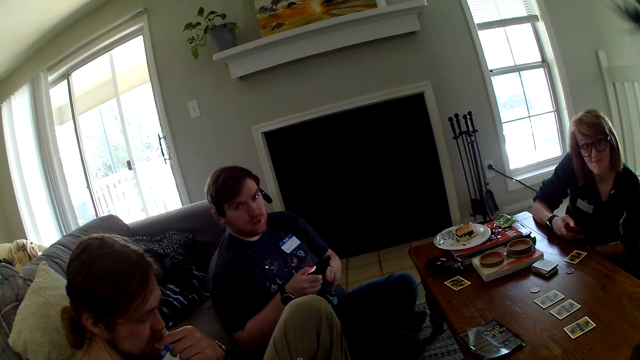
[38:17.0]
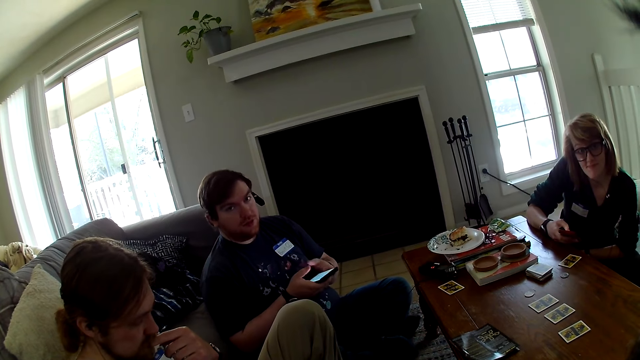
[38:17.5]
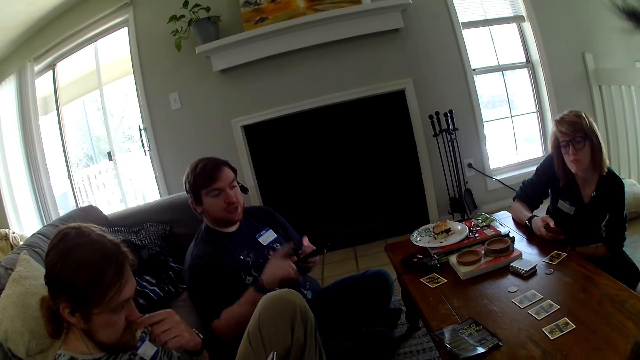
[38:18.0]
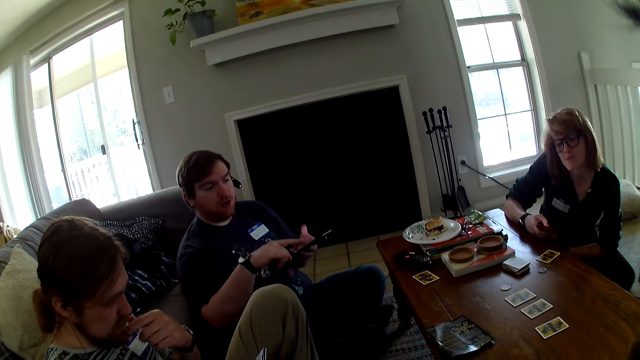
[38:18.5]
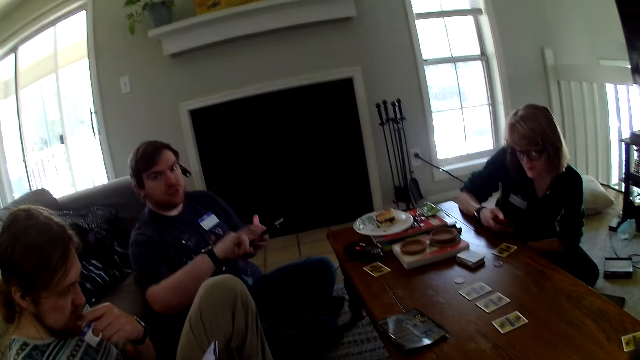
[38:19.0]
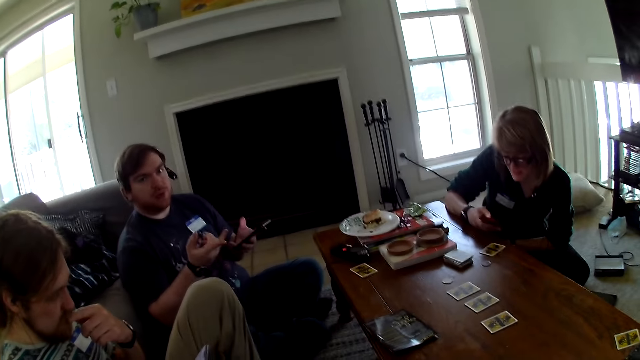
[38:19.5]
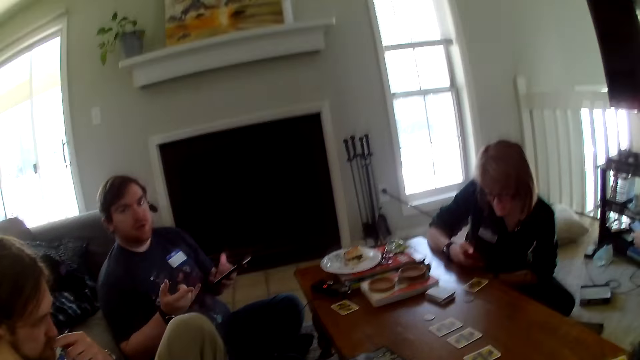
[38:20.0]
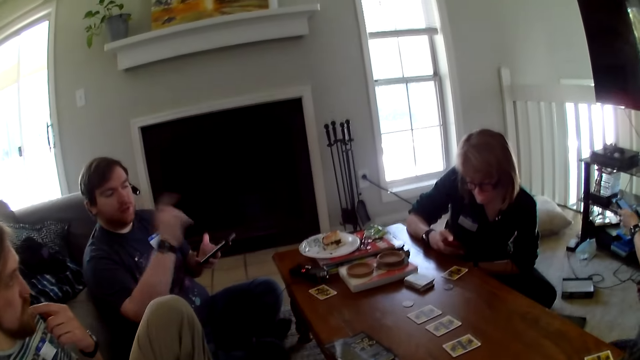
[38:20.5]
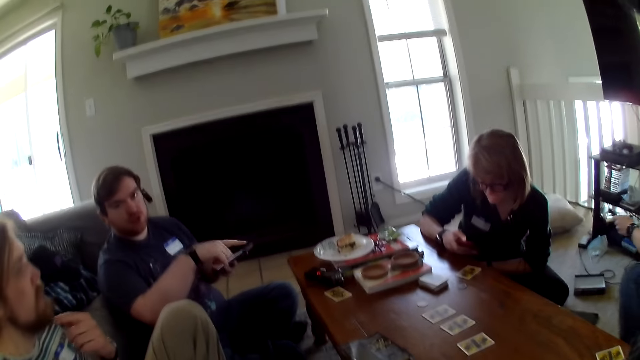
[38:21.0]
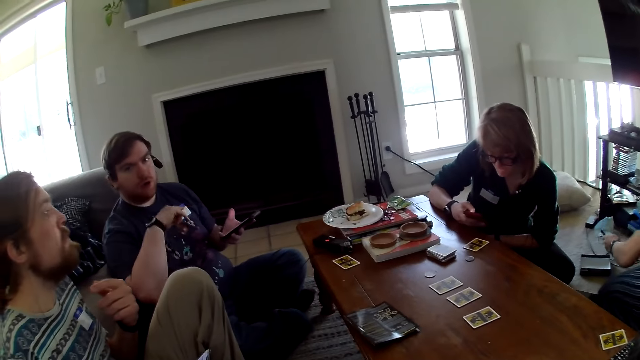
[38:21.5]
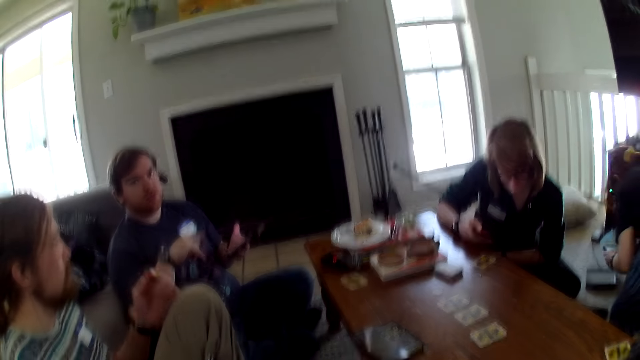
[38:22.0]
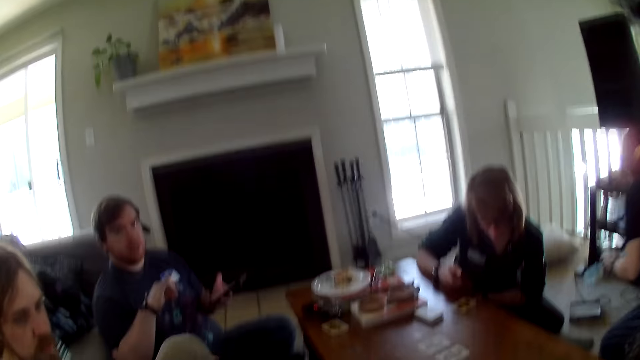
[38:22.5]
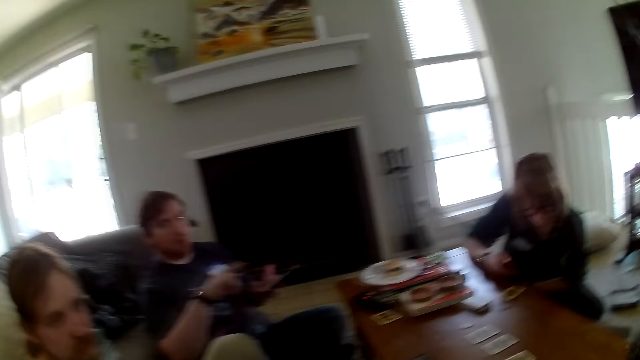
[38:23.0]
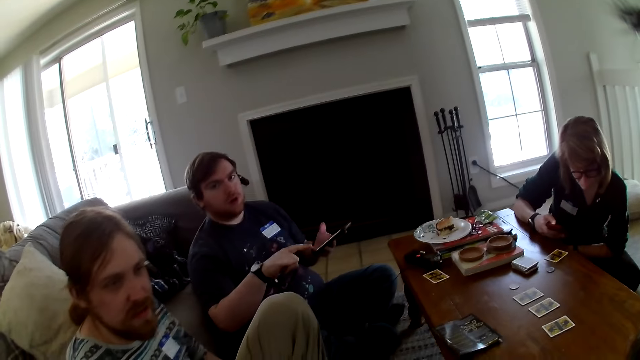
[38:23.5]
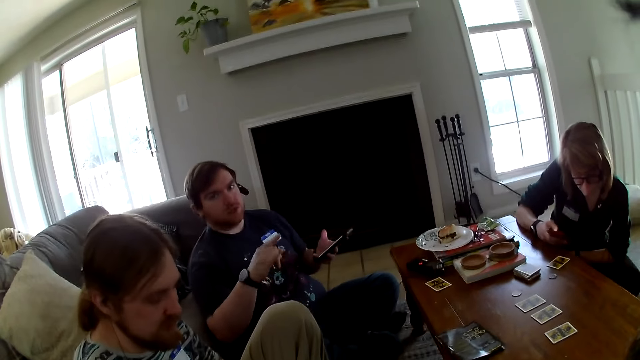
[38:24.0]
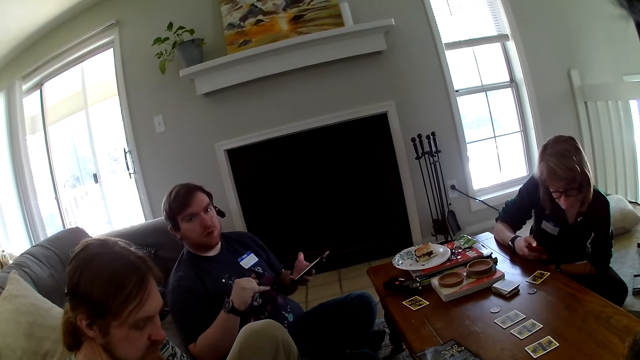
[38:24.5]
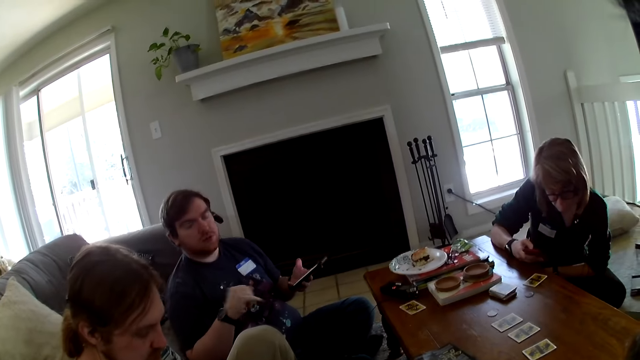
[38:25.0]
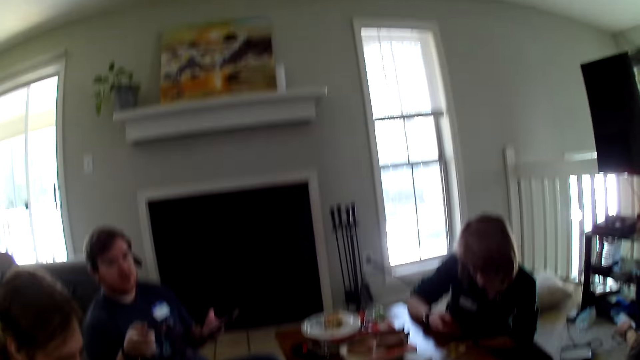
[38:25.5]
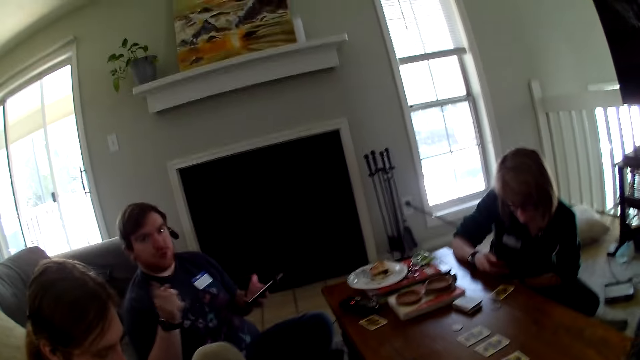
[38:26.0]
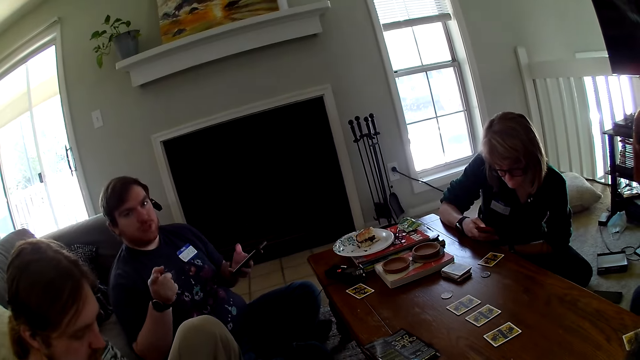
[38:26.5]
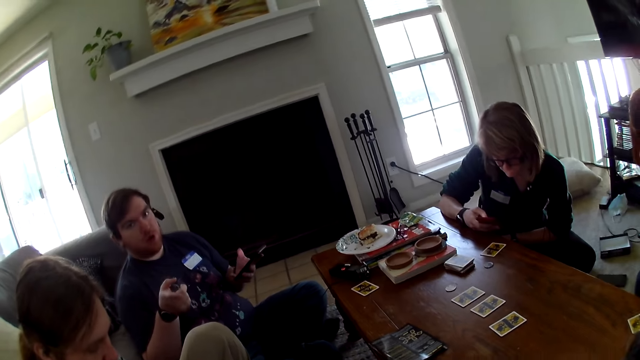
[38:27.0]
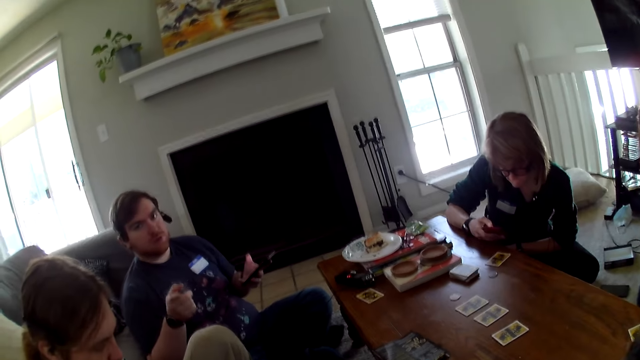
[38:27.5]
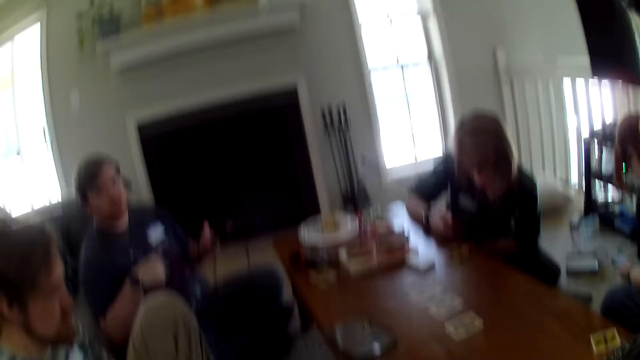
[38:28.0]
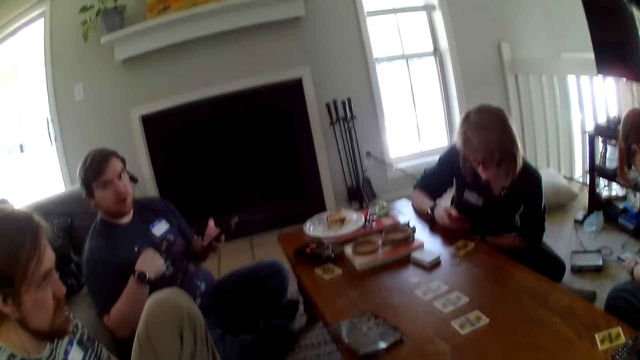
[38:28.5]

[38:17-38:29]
A man moves the hand.

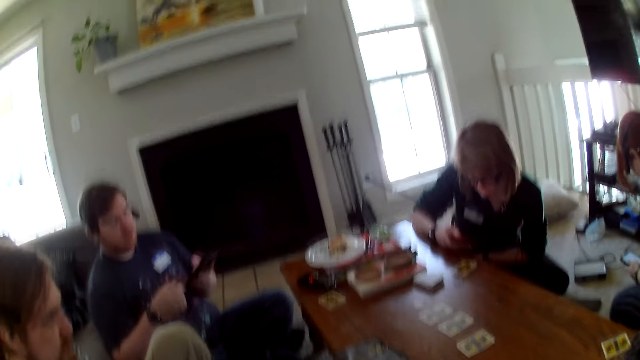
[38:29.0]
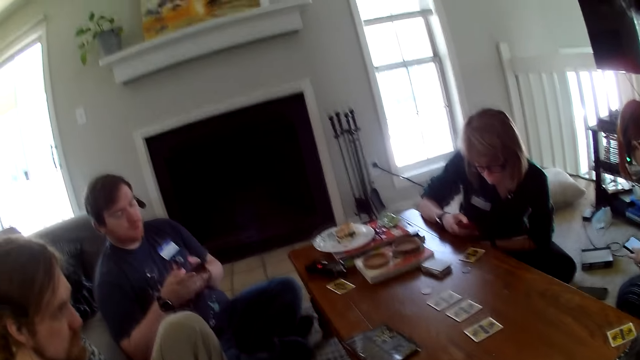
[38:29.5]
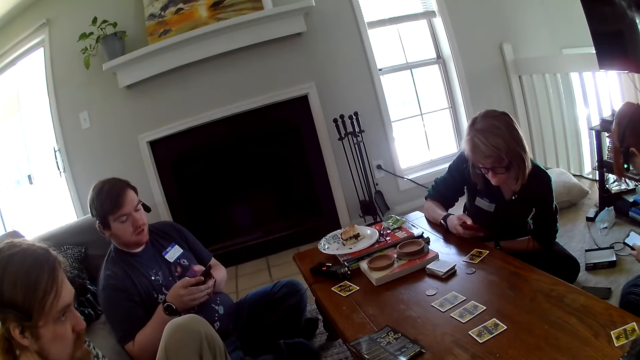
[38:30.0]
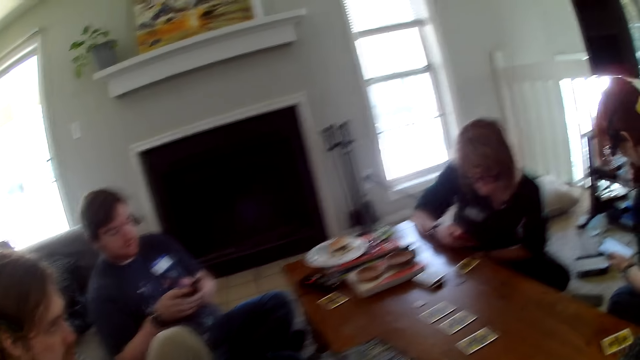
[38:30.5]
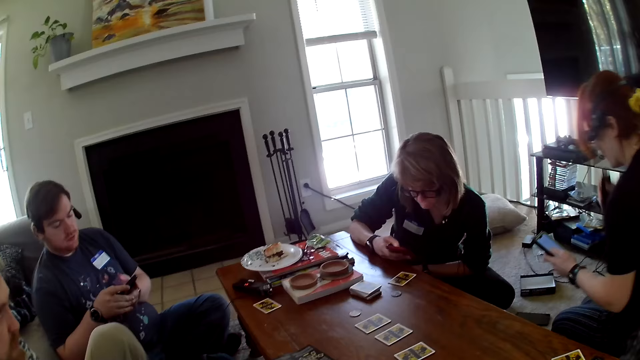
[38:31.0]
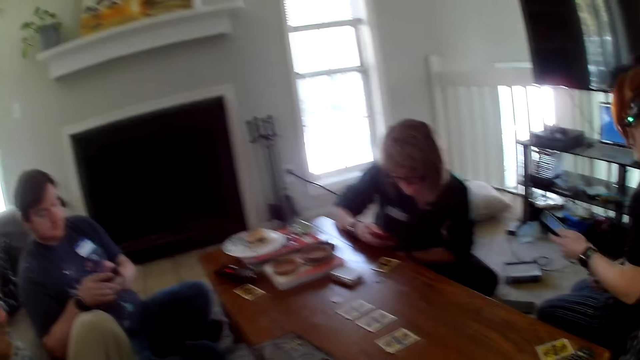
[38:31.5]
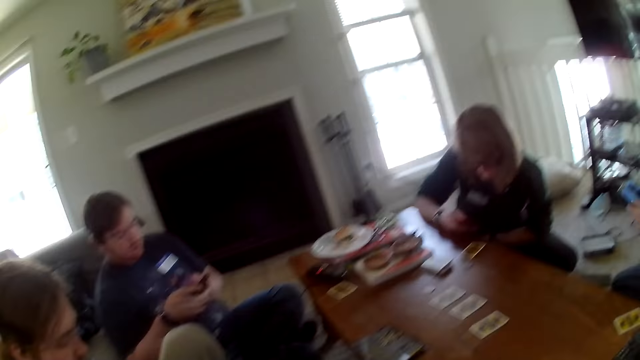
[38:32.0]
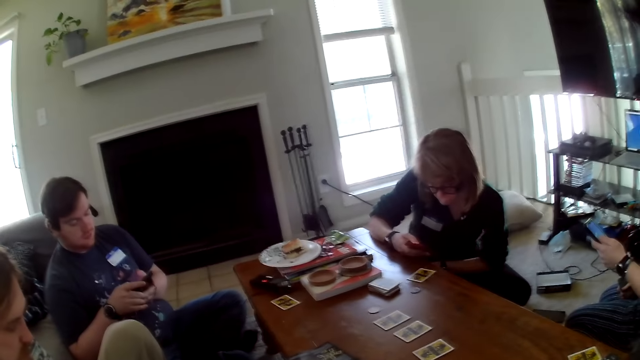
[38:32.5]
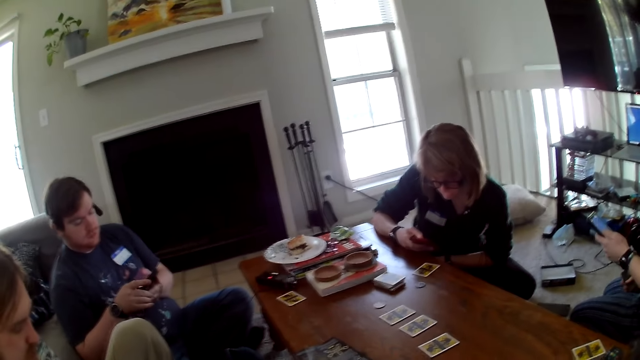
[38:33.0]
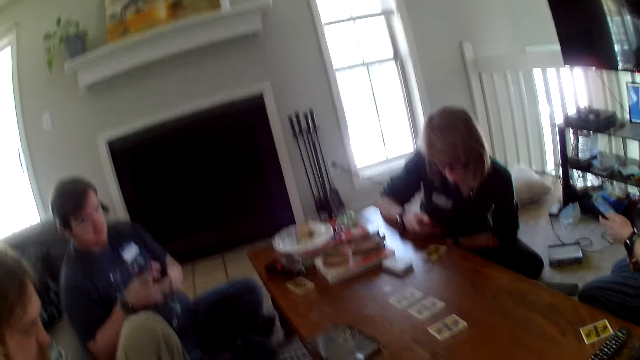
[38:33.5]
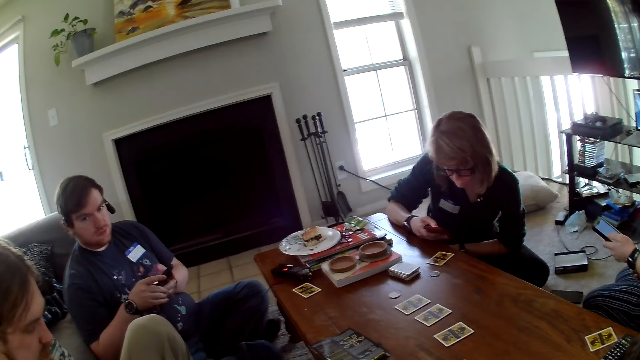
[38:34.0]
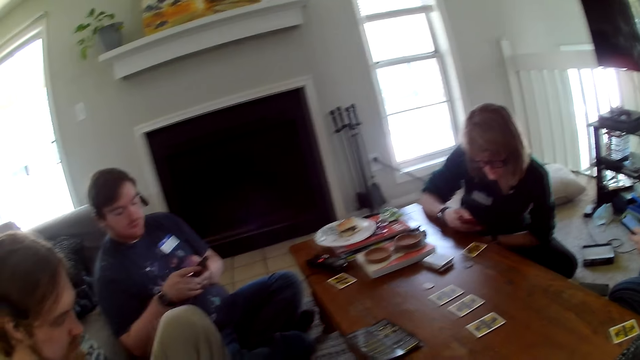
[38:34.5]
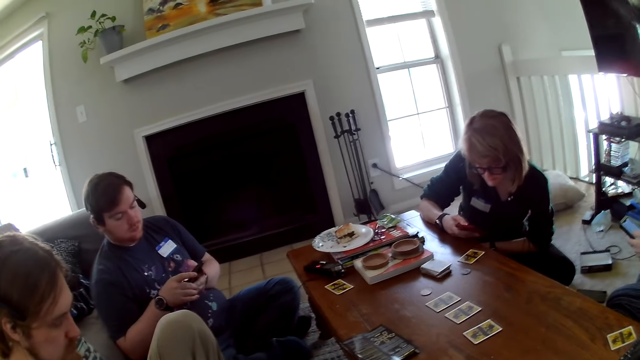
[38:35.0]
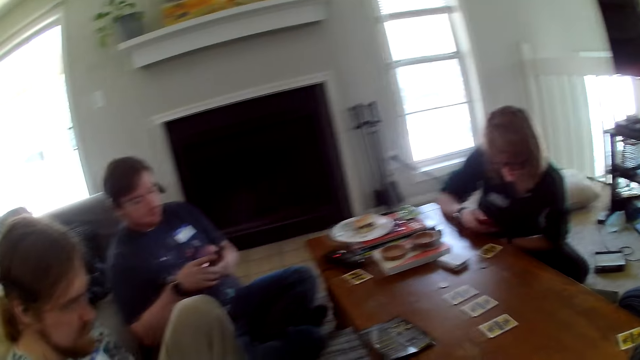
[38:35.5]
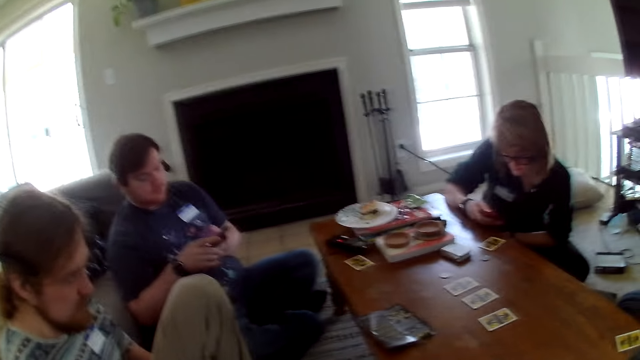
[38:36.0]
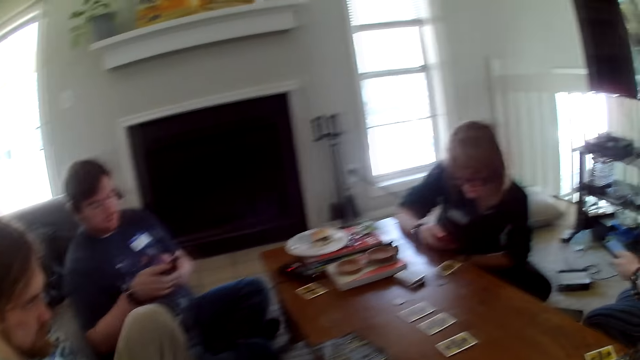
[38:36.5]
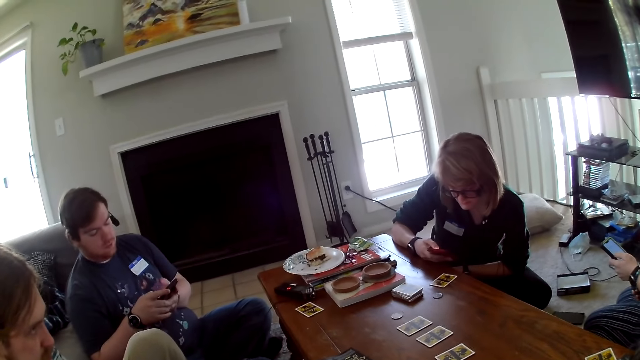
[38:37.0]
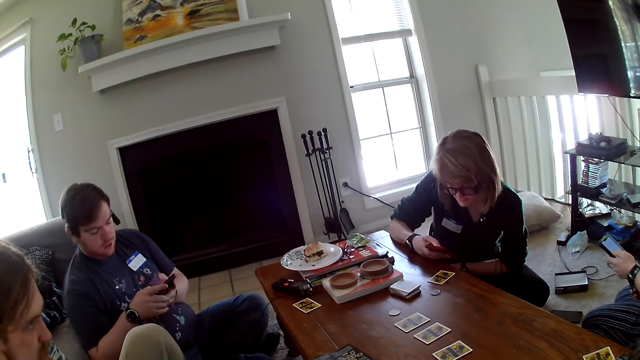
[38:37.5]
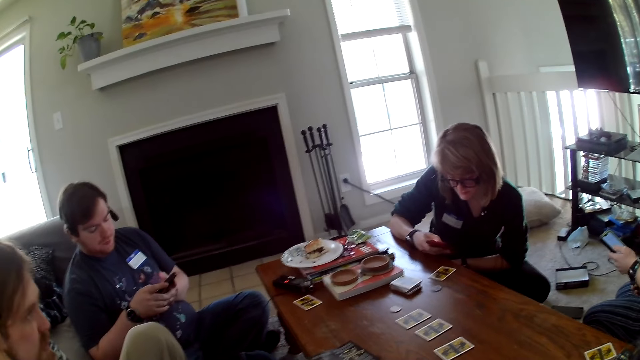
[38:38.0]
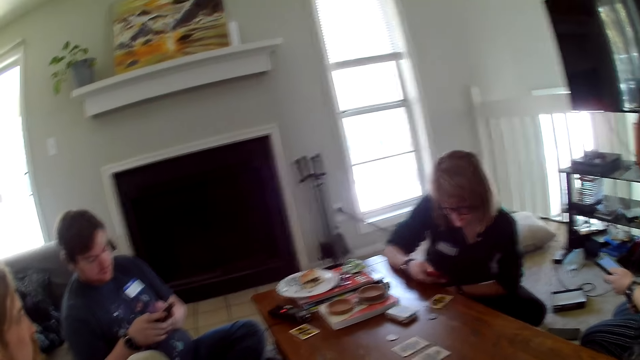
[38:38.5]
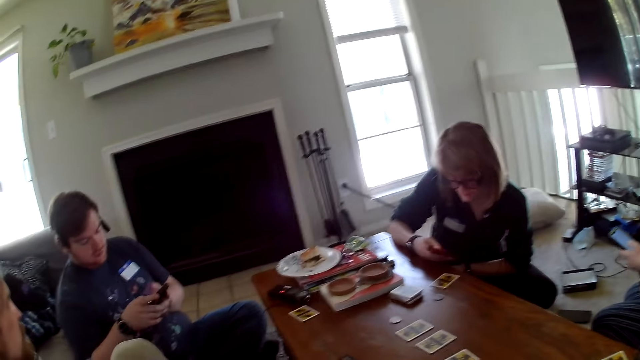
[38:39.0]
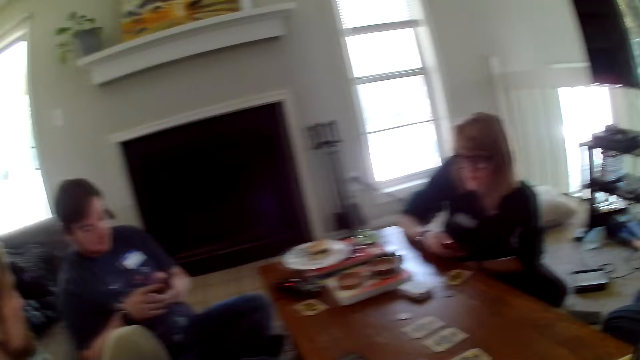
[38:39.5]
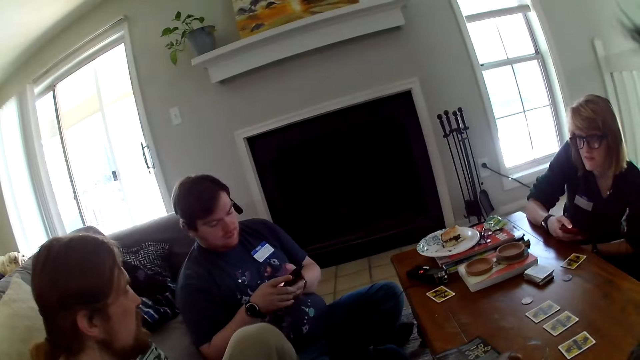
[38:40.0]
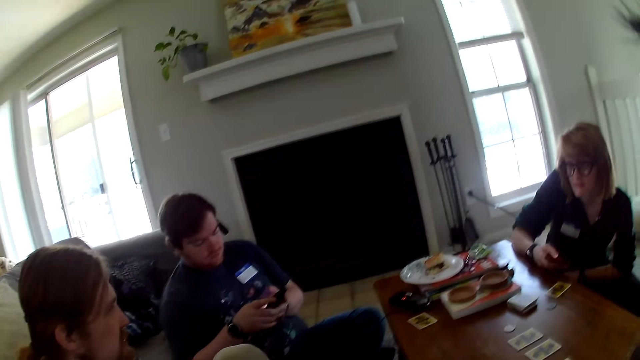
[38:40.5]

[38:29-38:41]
A woman operates the phone. Another woman operates the phone.
